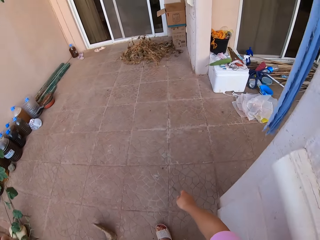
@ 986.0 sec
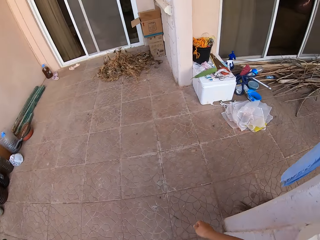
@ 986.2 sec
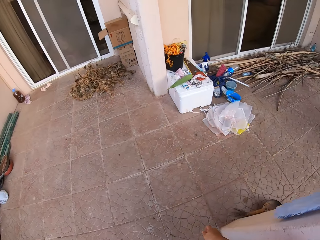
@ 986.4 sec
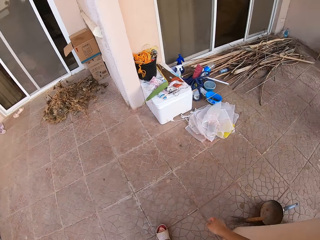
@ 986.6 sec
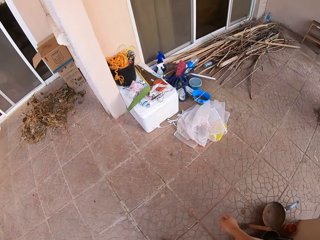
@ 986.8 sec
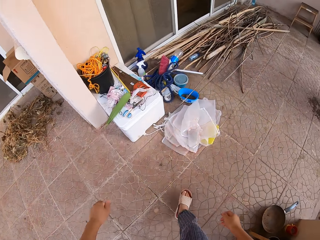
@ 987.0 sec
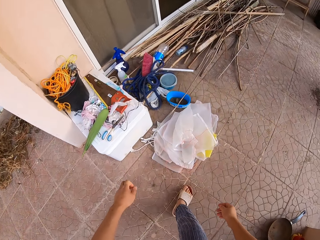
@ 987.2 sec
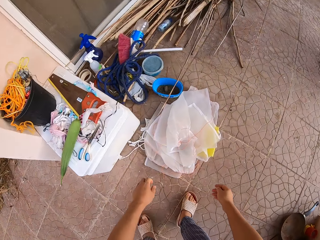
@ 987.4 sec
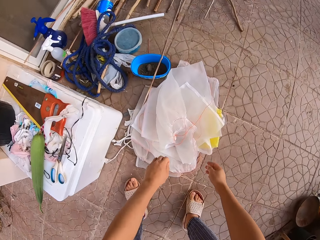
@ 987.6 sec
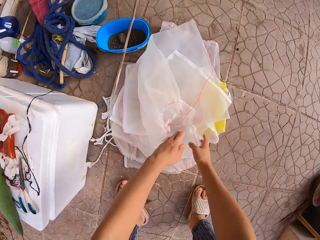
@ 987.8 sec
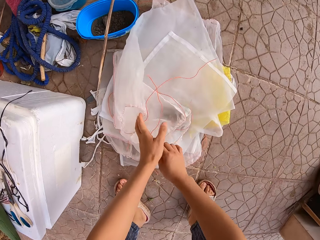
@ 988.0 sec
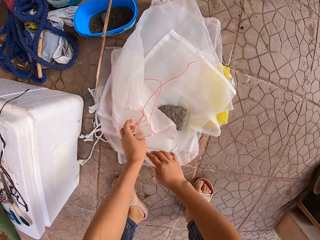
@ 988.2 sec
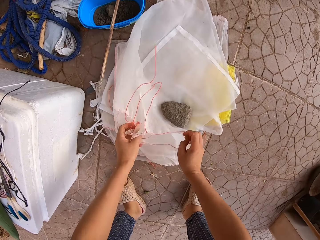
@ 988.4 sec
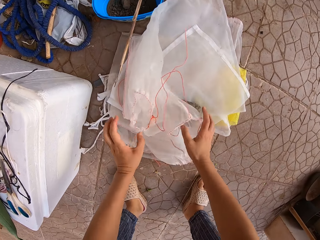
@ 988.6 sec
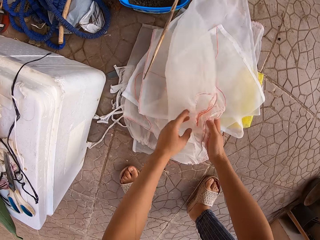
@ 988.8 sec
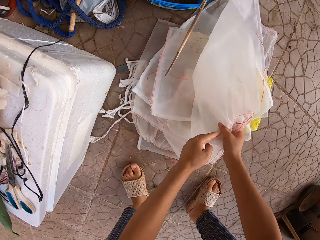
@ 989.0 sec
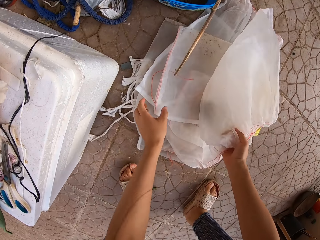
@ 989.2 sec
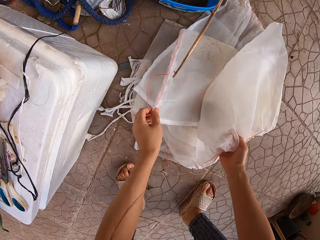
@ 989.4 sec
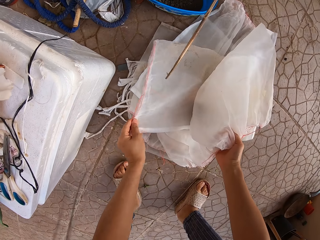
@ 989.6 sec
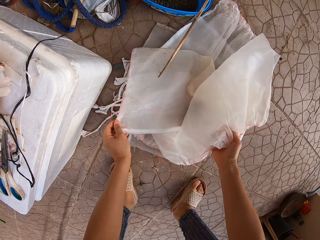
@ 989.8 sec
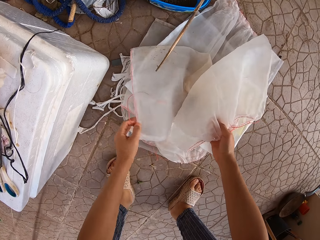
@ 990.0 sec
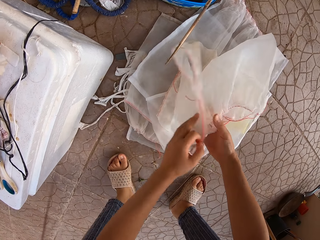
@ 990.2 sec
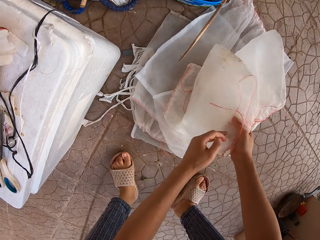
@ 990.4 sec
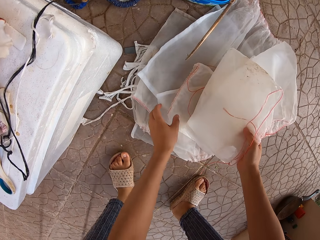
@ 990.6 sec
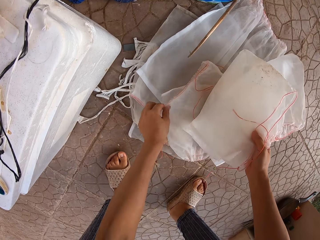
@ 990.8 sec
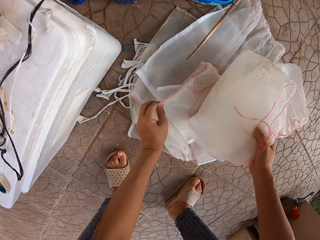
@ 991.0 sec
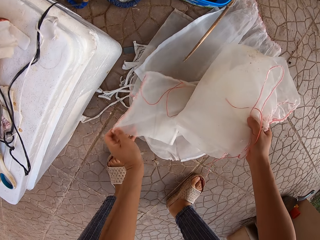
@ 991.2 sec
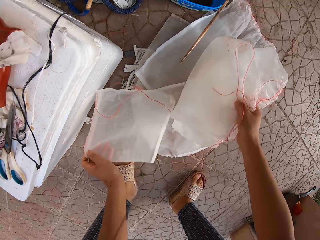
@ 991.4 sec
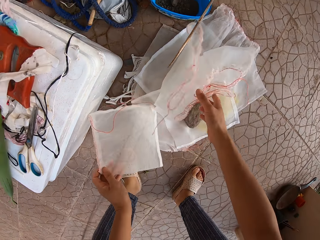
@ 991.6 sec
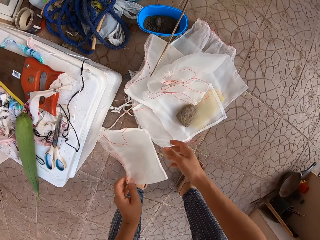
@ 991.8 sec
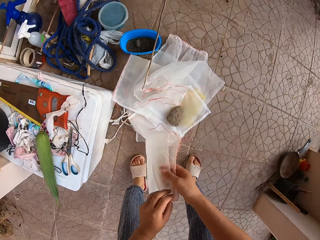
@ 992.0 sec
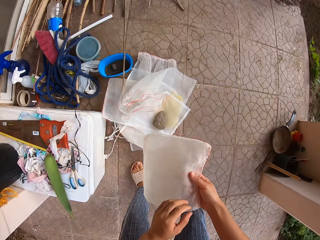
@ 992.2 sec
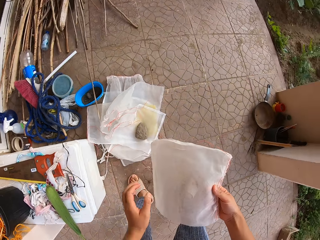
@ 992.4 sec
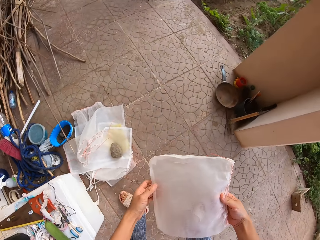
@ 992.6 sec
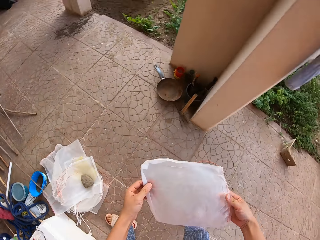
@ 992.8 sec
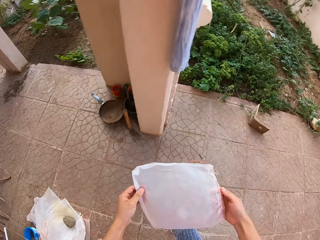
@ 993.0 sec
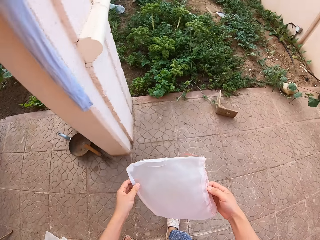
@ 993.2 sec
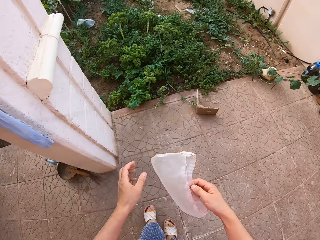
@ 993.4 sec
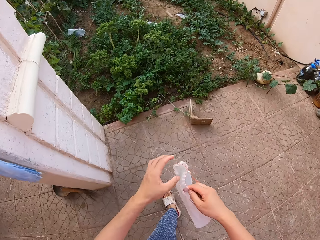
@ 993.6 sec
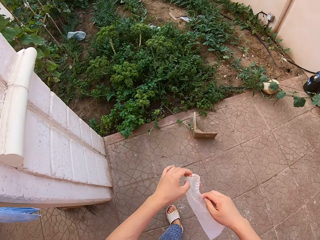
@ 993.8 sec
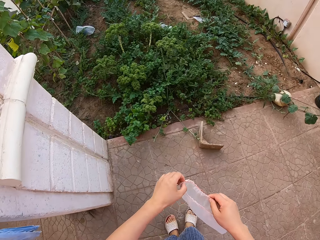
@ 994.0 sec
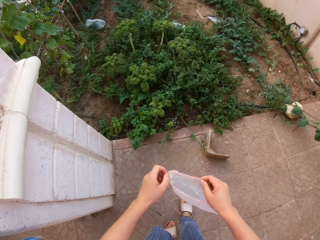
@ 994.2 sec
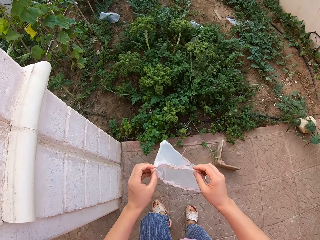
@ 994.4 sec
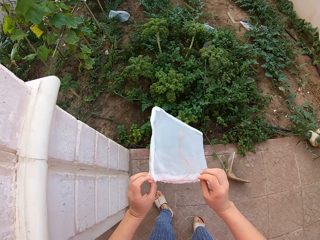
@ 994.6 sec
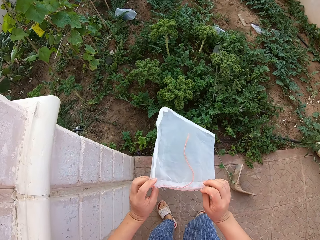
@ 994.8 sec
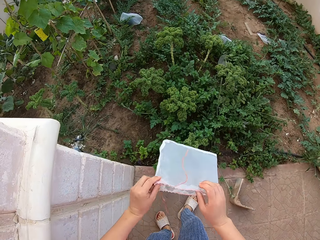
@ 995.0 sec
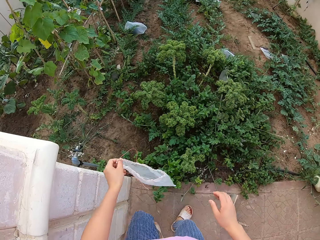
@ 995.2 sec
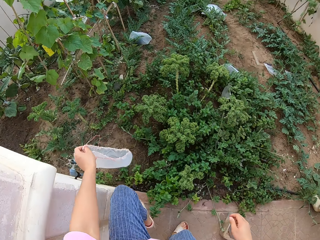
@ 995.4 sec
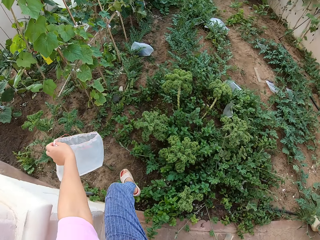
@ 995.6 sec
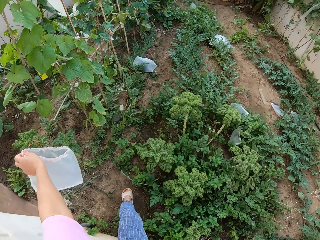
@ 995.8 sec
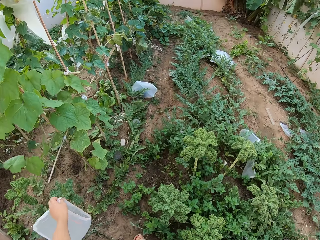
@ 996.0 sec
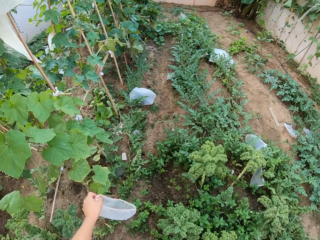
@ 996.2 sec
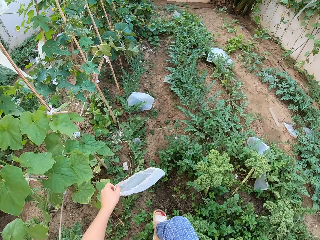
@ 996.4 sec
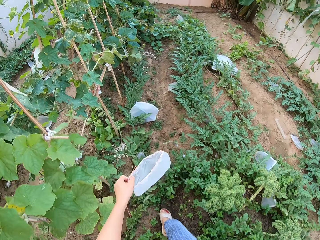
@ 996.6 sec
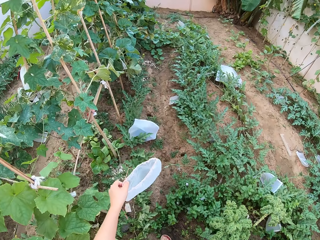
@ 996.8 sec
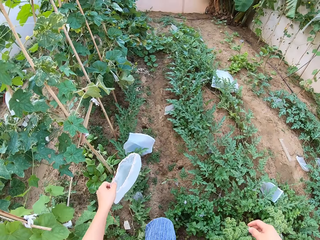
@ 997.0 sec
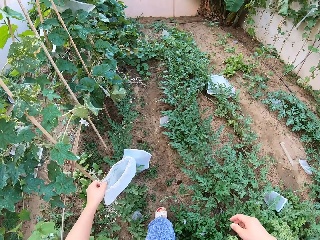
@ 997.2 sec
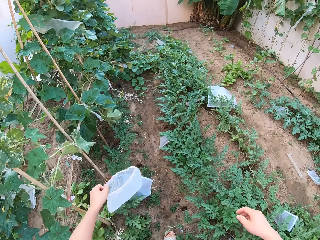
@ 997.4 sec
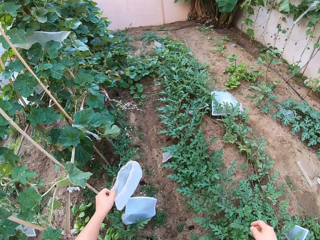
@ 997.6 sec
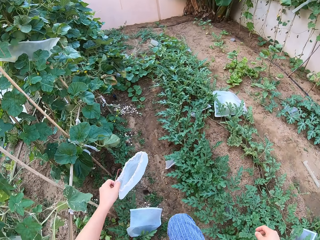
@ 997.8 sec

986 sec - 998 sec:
The camera wearer snatches transparent polythene bags on a corridor floor. They take a transparent polythene bag. They stare around and walk around.

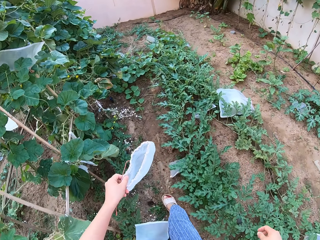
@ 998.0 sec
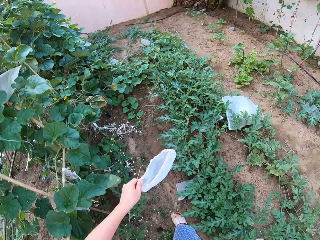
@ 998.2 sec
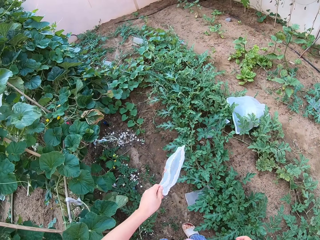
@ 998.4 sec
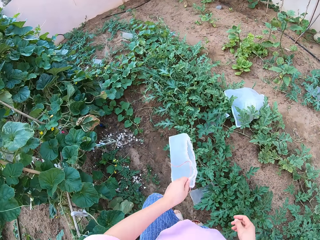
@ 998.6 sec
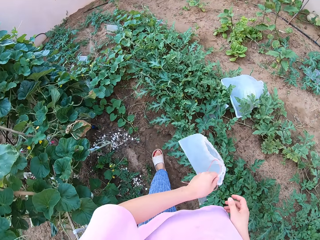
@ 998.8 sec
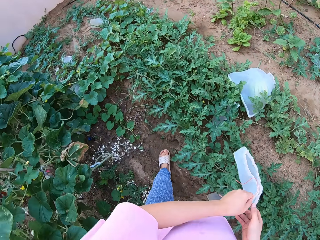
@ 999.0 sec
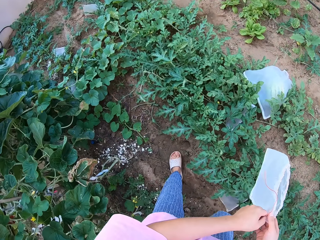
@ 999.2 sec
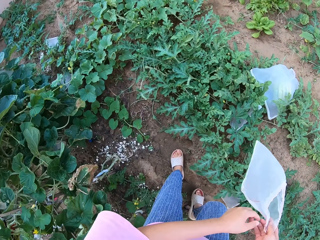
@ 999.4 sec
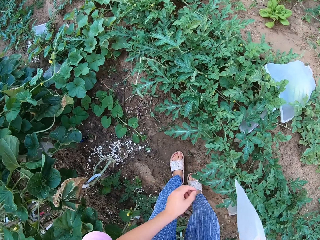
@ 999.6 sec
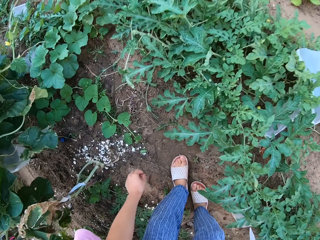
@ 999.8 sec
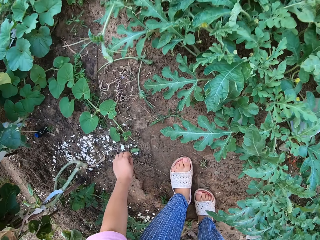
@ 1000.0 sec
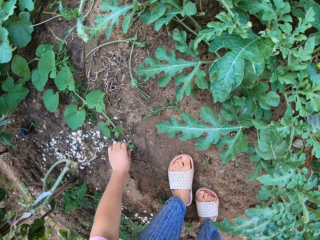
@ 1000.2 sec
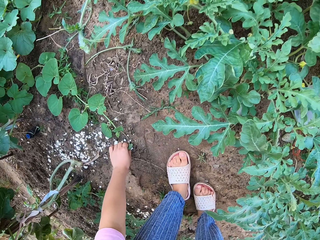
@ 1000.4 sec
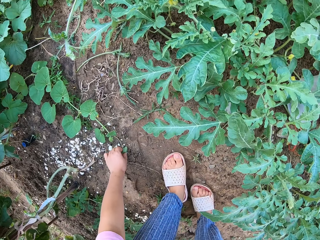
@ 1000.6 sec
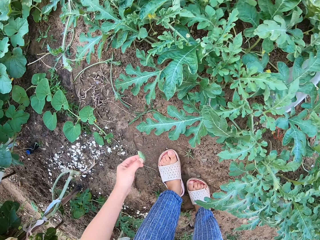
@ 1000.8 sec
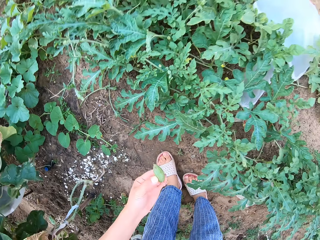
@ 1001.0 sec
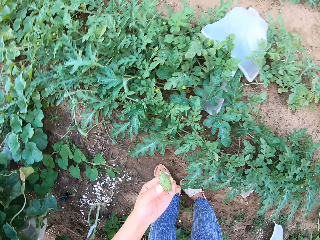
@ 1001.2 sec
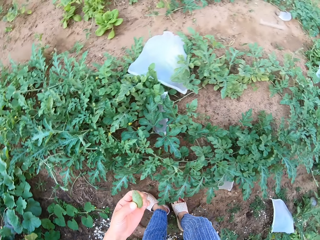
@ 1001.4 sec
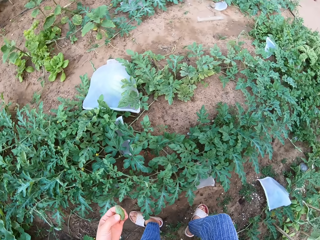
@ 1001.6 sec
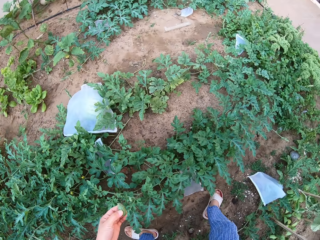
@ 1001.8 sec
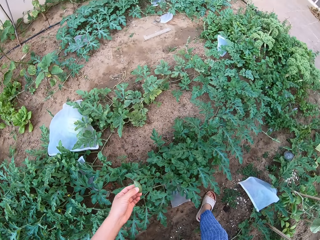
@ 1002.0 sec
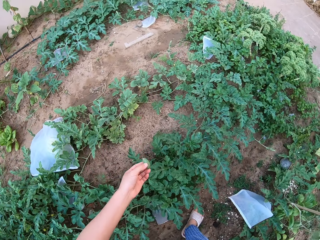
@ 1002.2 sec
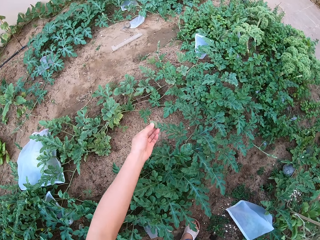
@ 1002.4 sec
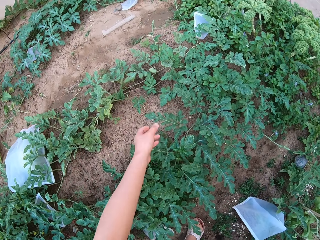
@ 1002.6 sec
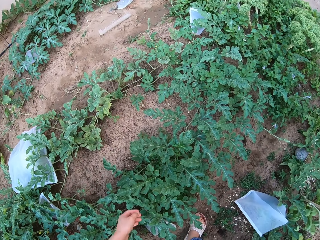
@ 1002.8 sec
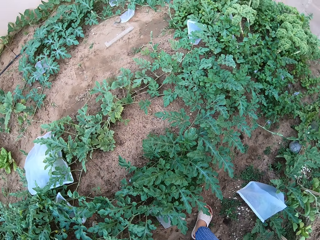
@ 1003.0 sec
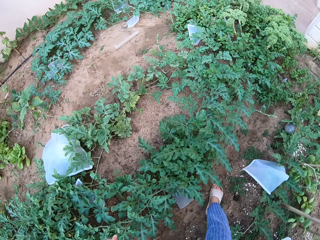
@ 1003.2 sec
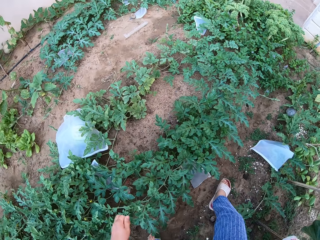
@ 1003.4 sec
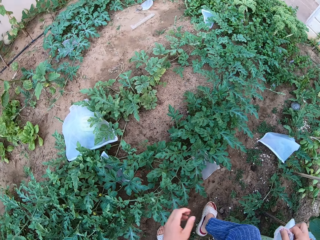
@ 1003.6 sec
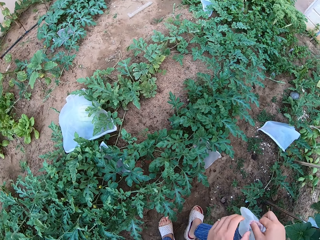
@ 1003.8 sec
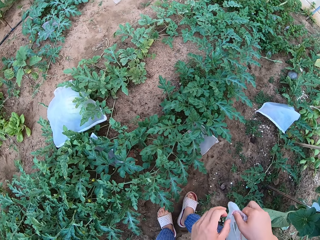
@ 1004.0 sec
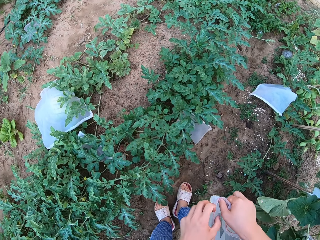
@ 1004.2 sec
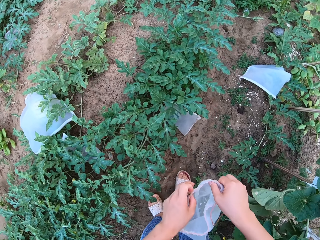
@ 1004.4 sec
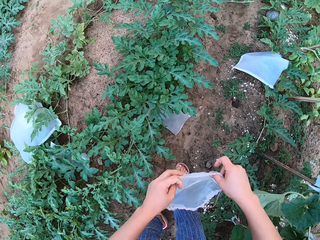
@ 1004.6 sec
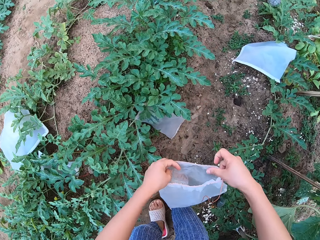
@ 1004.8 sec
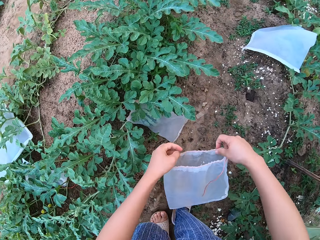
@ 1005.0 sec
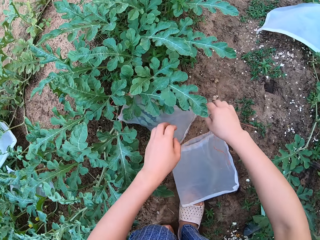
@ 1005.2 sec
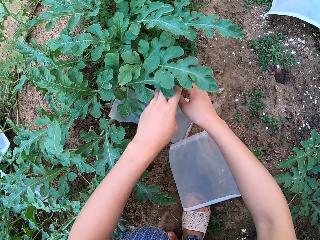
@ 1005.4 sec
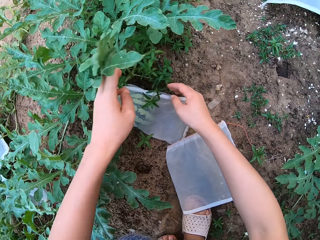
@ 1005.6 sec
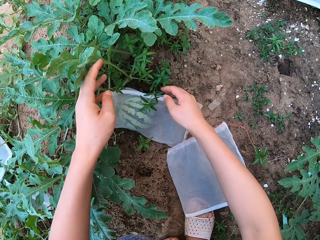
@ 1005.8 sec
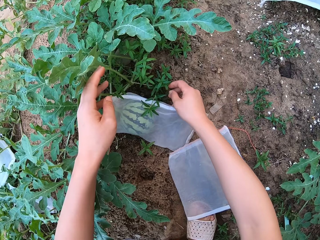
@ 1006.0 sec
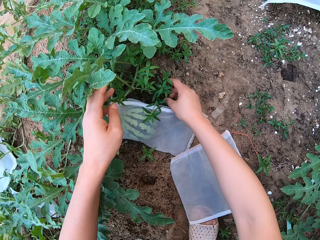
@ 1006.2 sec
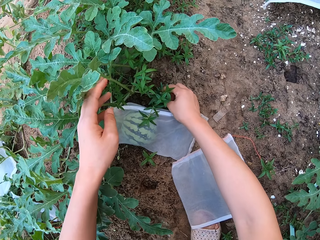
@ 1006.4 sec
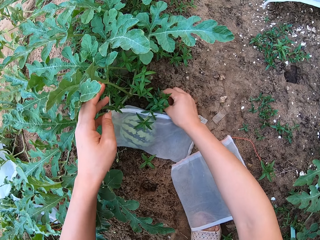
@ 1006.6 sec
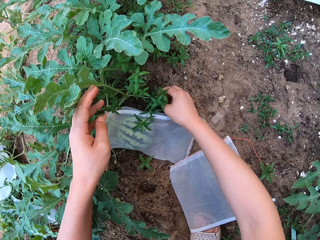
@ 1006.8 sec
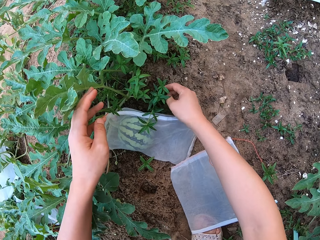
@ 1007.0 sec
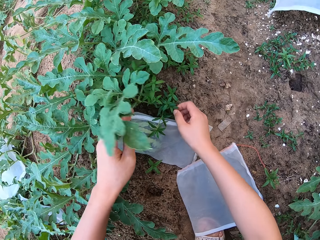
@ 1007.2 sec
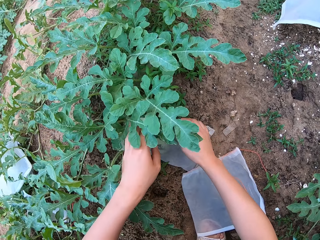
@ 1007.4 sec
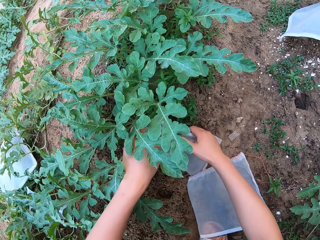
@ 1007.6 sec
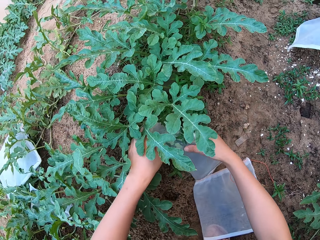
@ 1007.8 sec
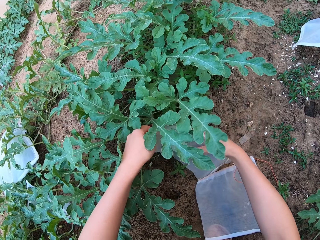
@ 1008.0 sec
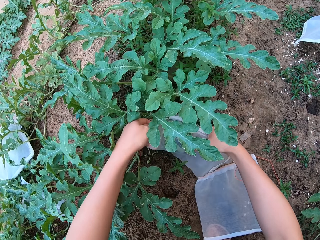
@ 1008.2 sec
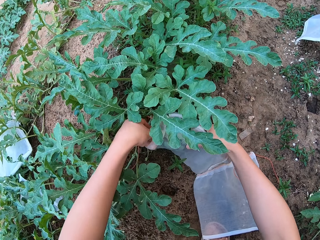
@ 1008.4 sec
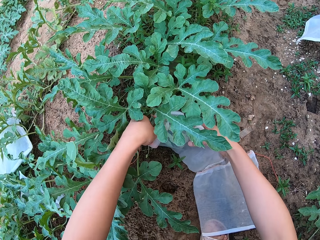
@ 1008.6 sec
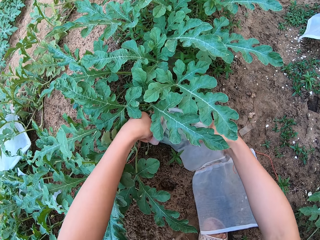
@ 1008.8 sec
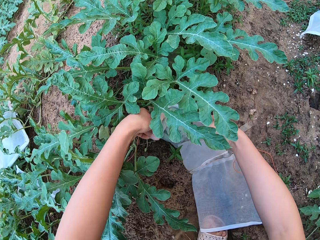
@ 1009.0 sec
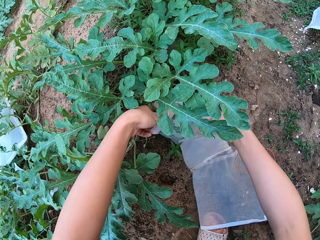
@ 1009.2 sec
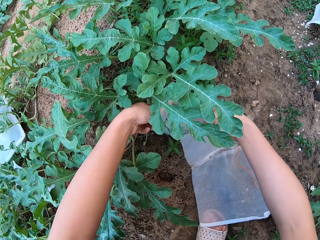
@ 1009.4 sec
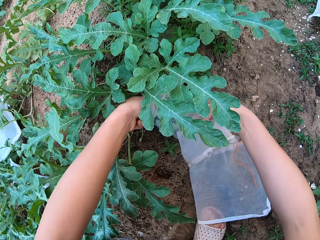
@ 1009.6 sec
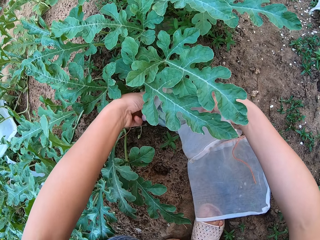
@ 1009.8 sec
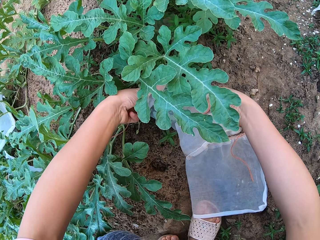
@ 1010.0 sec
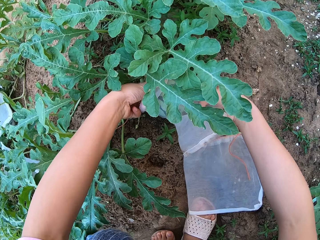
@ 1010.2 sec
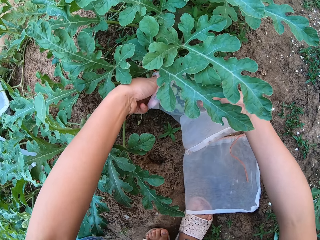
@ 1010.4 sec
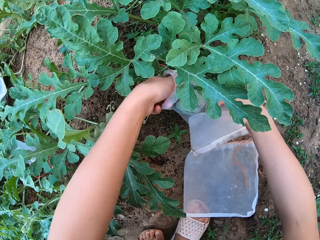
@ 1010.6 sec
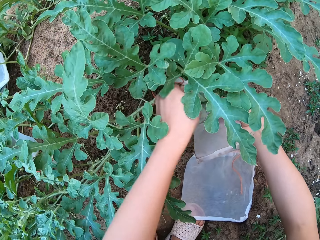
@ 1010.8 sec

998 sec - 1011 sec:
The camera wearer picks up a small melon fruit from the ground with a hand. They situate the small melon fruit on the ground with a hand. They throw the fruit on the ground. They squat to the ground.
